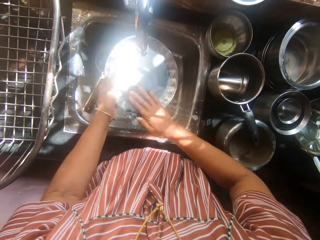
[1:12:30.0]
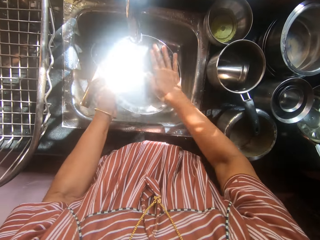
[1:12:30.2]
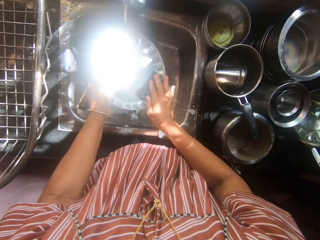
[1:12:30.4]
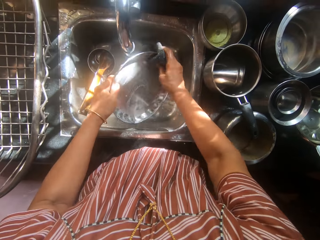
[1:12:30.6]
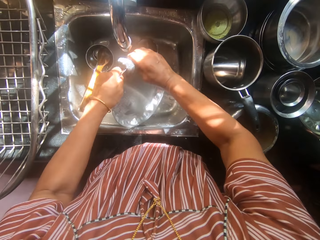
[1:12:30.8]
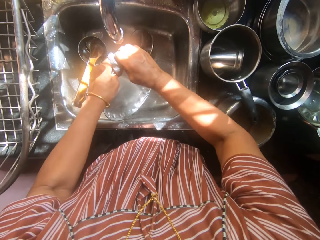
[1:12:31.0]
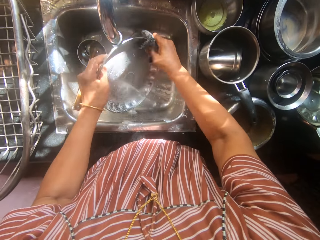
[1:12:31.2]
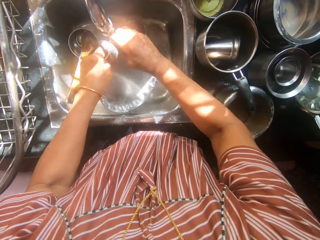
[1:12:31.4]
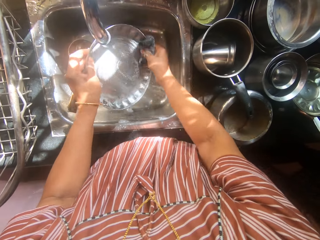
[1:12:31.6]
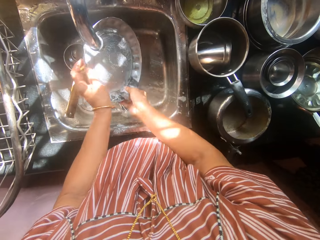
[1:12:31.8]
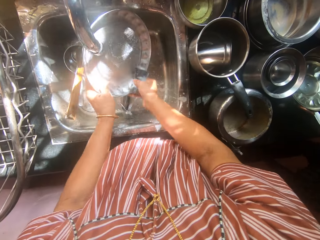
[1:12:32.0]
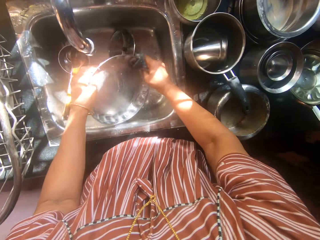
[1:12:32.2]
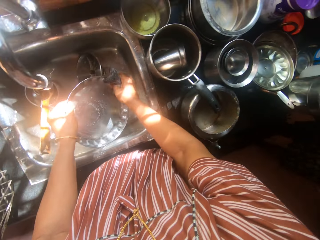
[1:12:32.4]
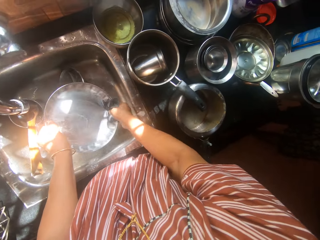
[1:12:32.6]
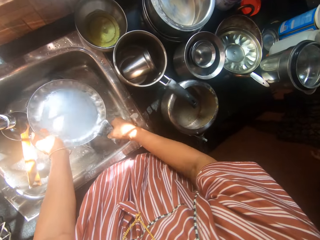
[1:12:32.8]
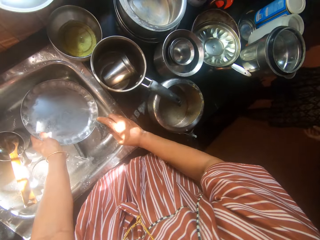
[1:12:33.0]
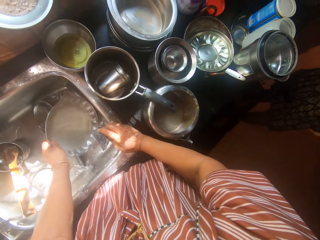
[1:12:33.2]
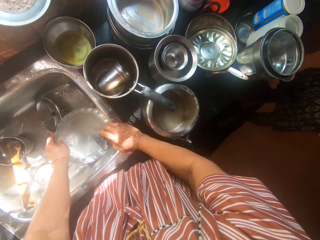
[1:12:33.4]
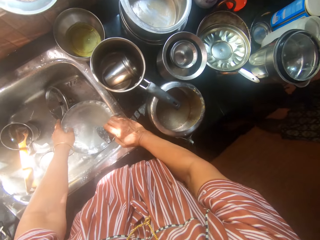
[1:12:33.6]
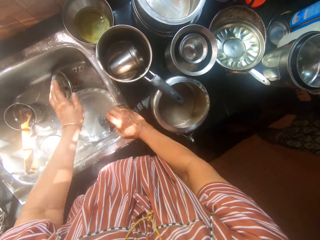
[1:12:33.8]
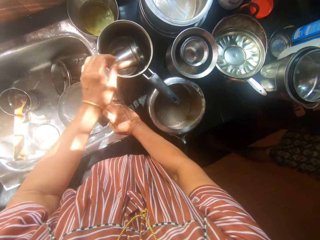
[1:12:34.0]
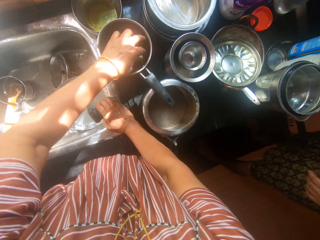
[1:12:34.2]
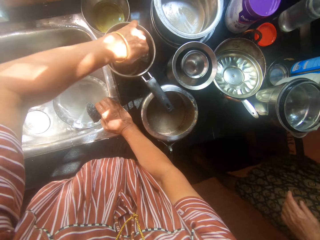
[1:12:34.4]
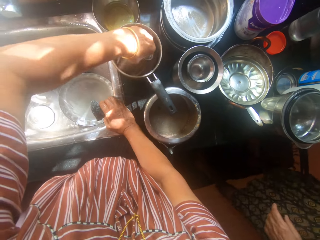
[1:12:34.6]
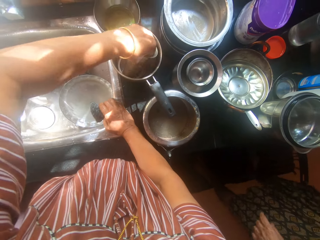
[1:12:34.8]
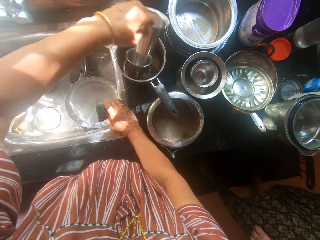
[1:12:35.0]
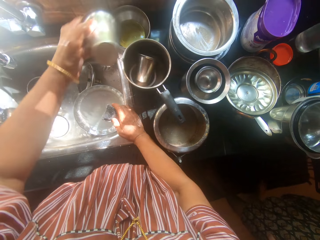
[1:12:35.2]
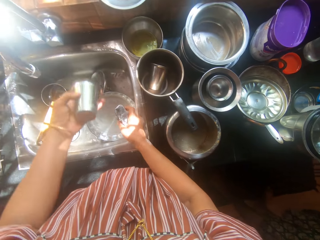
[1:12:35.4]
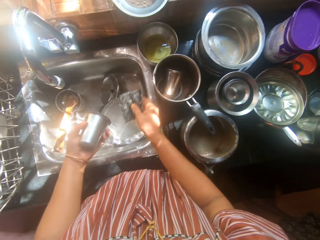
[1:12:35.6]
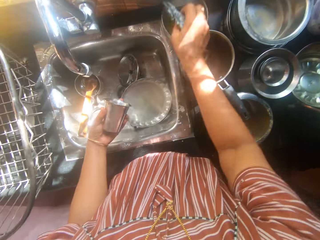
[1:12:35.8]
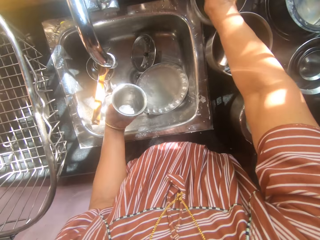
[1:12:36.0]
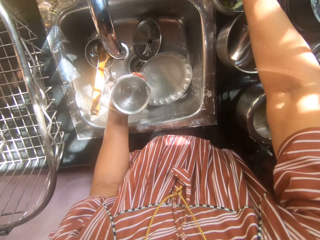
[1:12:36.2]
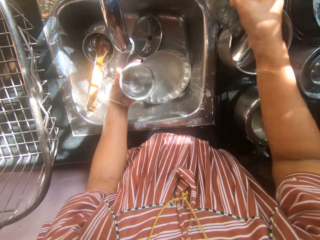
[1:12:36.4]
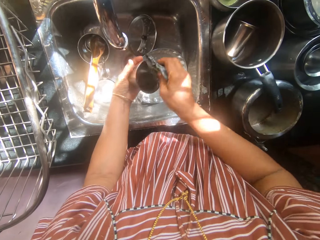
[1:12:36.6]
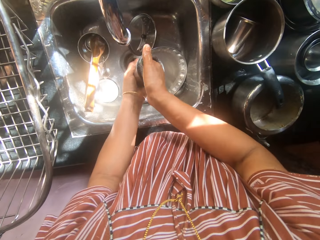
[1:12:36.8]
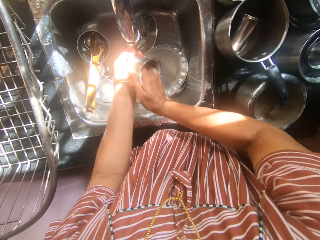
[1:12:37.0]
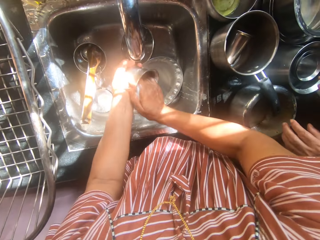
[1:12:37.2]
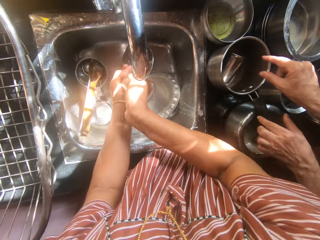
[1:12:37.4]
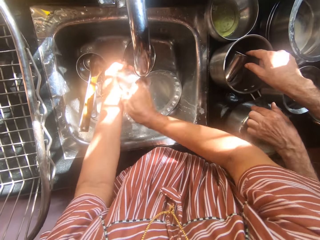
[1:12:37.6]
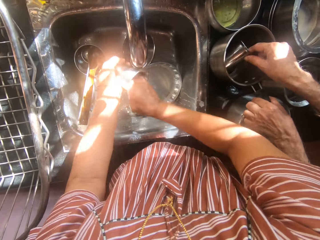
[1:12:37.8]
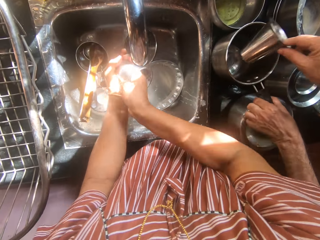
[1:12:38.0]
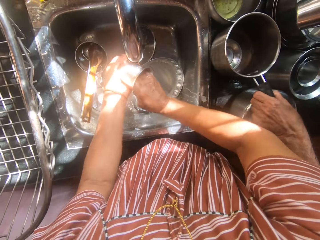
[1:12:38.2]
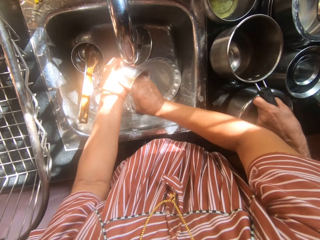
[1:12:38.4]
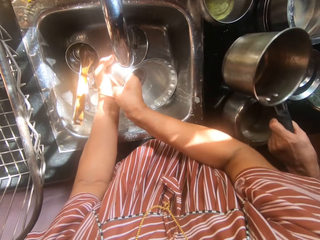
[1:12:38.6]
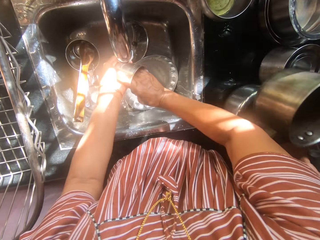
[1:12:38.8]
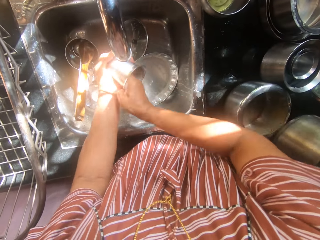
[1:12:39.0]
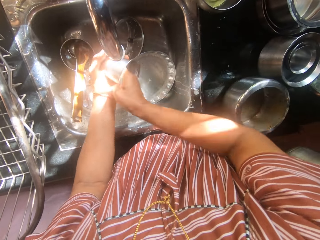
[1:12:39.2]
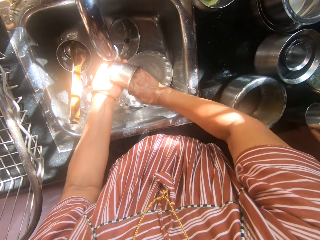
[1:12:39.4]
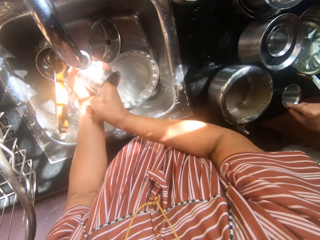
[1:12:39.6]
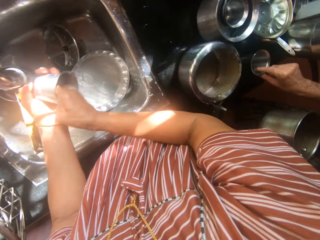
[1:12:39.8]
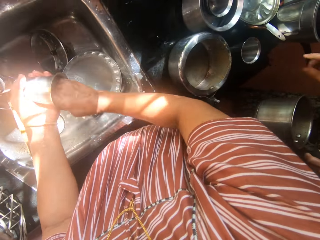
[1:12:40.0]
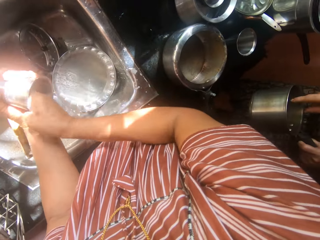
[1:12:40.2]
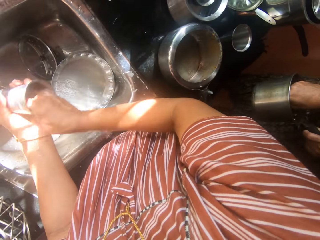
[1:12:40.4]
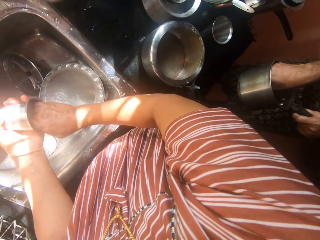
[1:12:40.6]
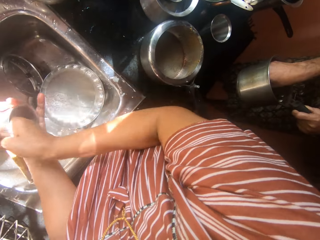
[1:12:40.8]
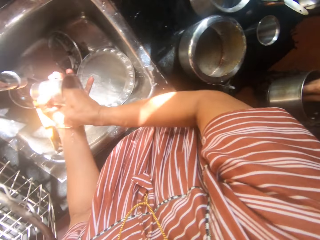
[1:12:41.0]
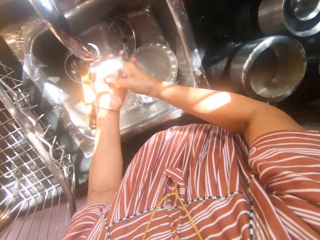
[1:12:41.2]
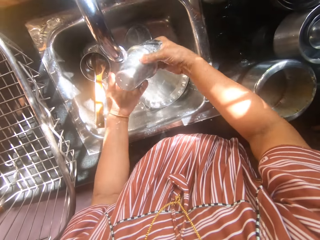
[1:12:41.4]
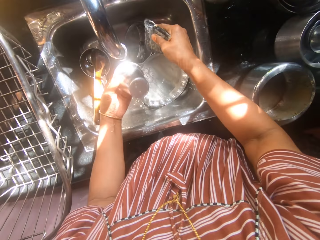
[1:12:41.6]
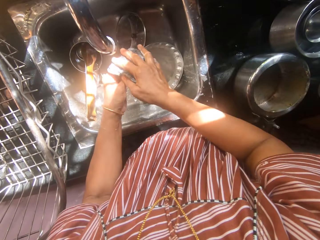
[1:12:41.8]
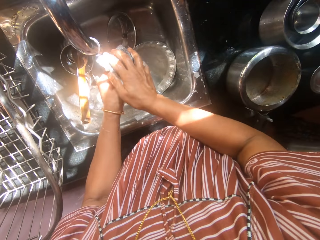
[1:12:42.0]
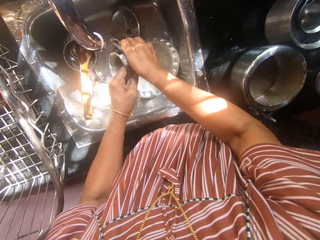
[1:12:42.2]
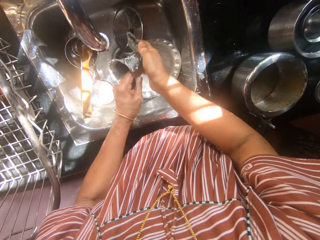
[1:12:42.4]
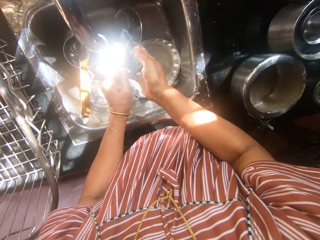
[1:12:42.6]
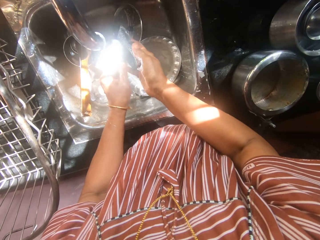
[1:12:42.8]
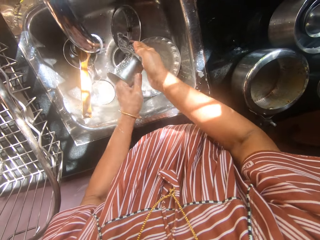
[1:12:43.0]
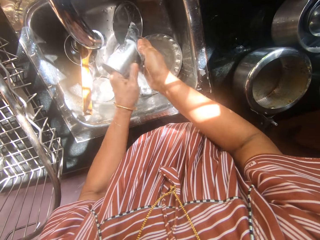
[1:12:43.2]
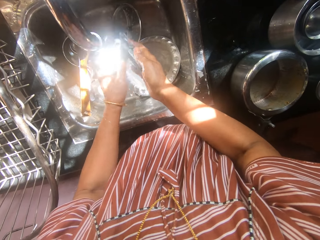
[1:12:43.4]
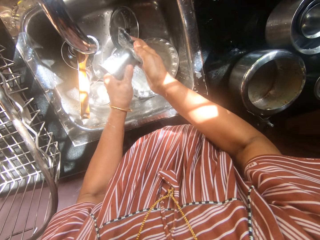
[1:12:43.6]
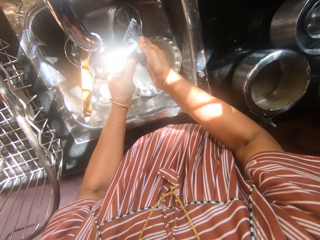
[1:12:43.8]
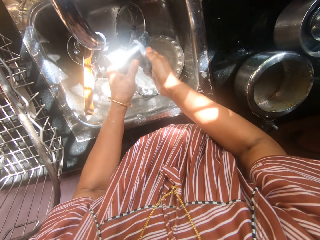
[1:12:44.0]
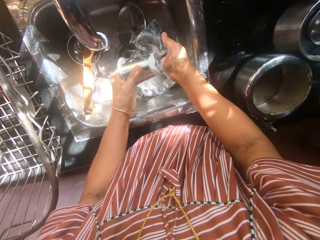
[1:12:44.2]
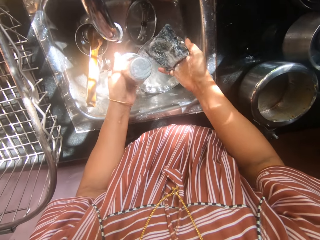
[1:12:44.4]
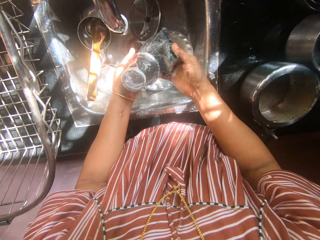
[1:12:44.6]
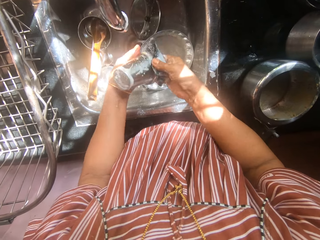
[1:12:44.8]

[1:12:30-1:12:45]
The camera wearer drops the plate into the sink. A man approaches the sink. The camera wearer picks up another cup from the kitchen worktop. They dip the sponge into a bowl of liquid soap on the kitchen worktop. They wash the second cup with the sponge. The man picks up another cup from a pot with his right hand. He picks up the pot with his left hand. He places the cup onto the kitchen worktop with his right hand. He removes another cup from the pot with his right hand.

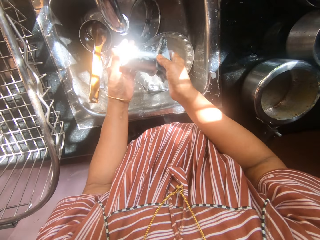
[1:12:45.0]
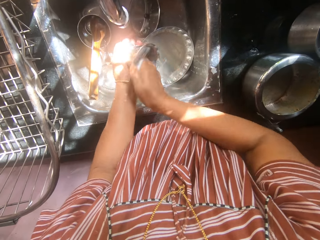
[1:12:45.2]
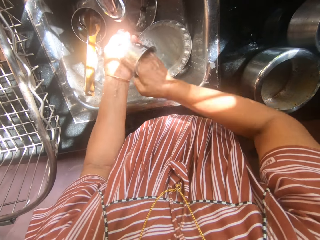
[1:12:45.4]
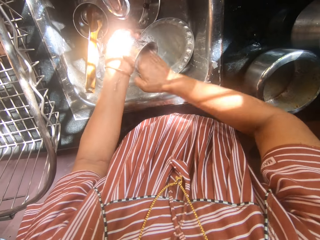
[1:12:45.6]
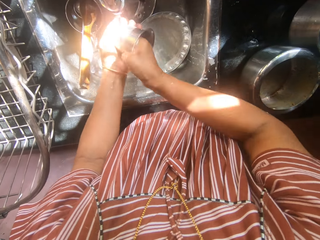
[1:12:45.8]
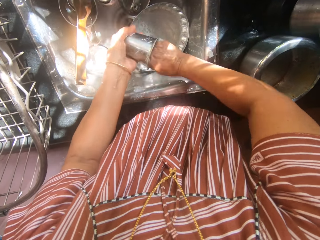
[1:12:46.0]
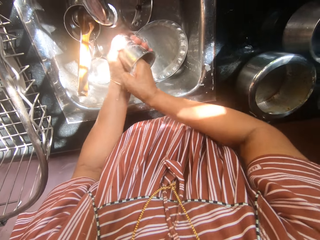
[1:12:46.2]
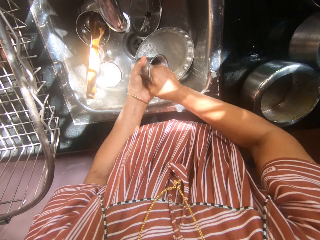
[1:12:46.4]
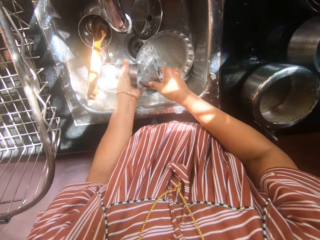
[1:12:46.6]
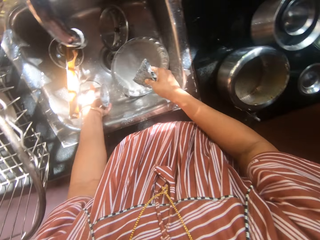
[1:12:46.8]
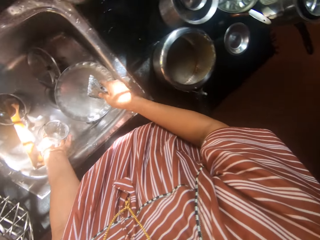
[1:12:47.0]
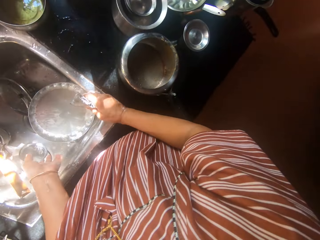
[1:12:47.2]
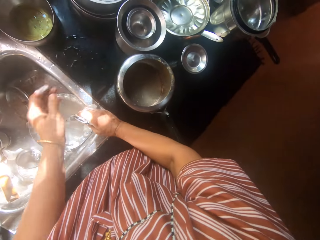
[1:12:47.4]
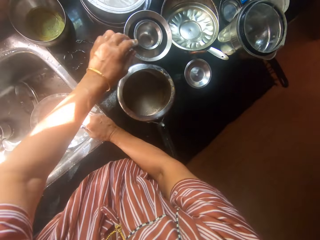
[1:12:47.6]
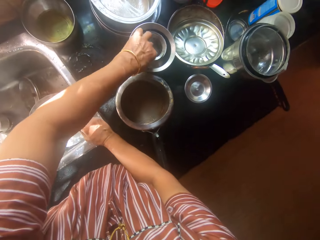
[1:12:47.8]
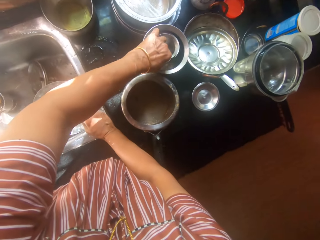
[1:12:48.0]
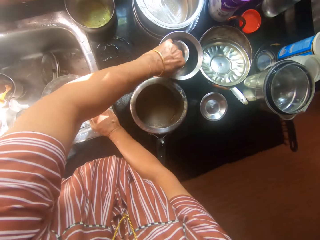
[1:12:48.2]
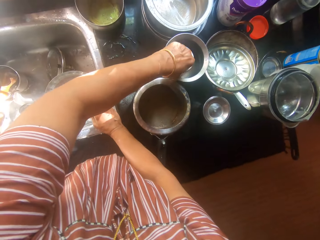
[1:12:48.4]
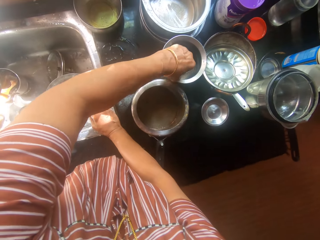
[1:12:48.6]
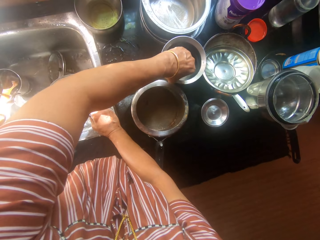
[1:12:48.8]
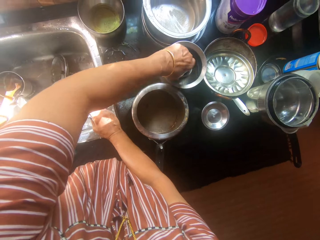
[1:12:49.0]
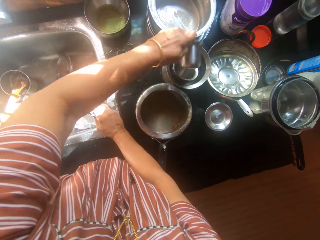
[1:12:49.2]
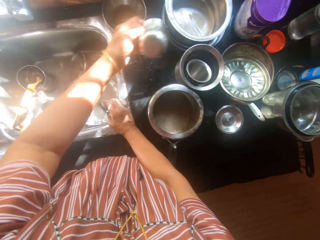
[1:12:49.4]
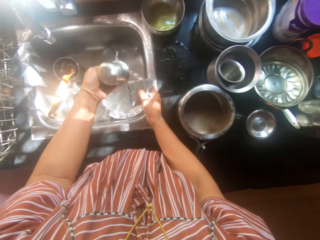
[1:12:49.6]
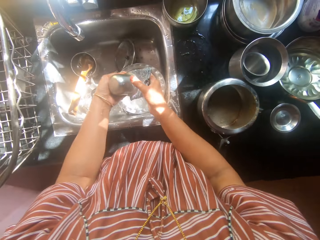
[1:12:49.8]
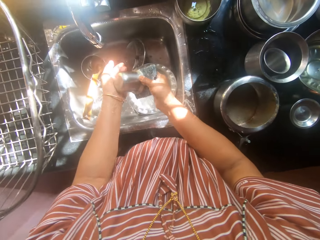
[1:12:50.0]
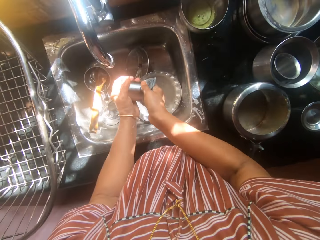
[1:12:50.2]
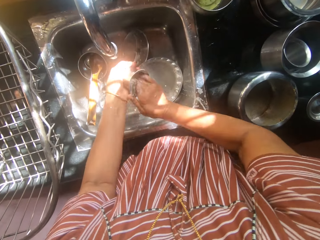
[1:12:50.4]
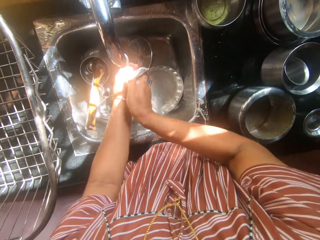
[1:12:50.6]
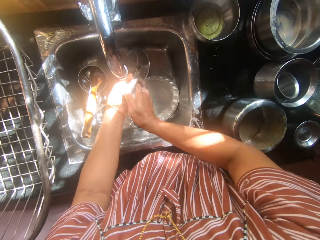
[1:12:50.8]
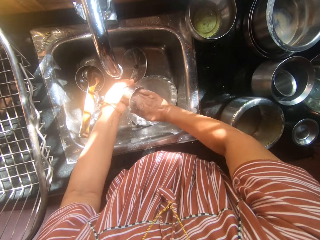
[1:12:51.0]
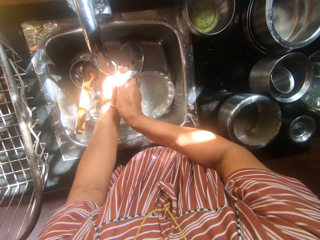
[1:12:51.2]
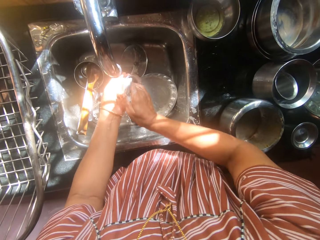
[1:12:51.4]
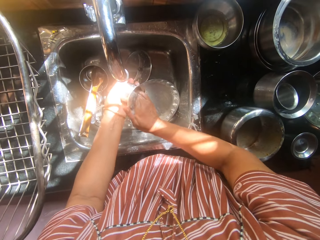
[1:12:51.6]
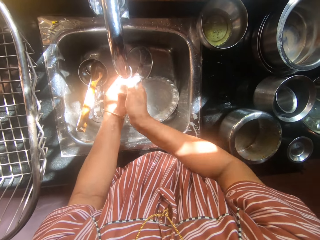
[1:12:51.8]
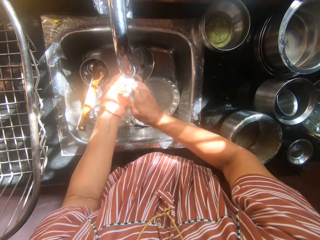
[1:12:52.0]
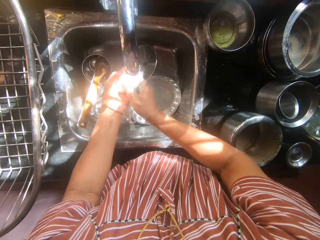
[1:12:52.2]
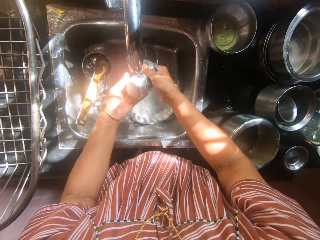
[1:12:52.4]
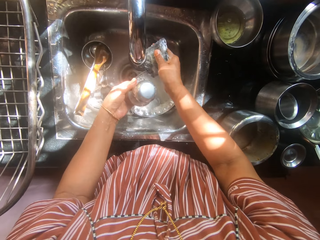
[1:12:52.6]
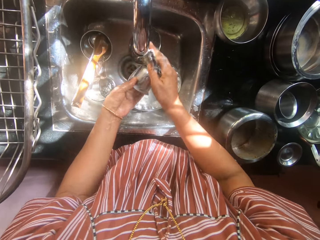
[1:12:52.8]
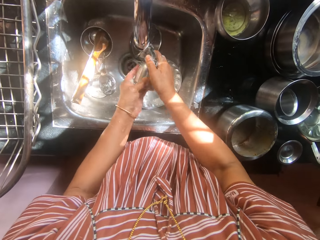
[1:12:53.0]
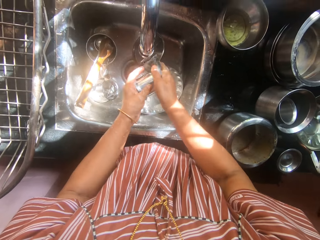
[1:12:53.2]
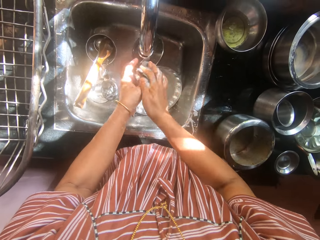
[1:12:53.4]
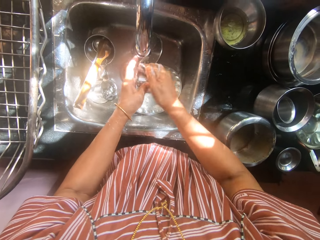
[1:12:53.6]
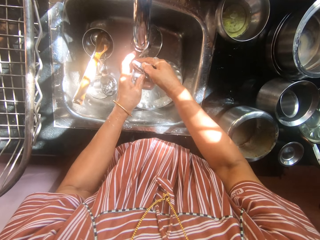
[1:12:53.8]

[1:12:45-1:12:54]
The camera wearer drops the cup into the sink with her left hand. She picks up another cup from the kitchen worktop with her left hand. She washes the fifth cup with the sponge.
